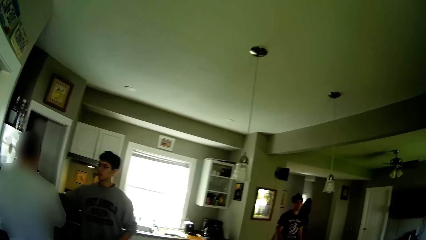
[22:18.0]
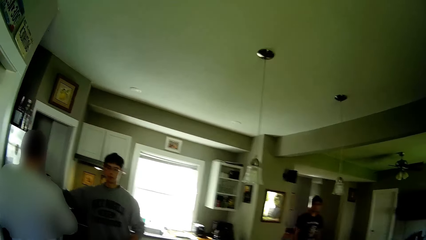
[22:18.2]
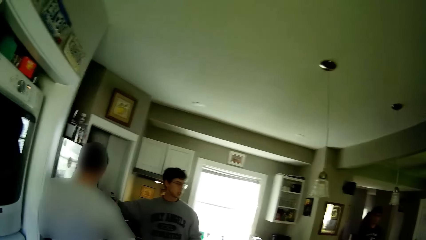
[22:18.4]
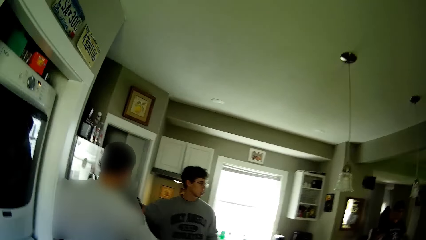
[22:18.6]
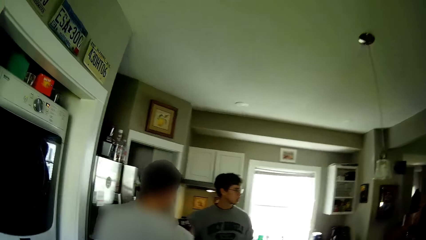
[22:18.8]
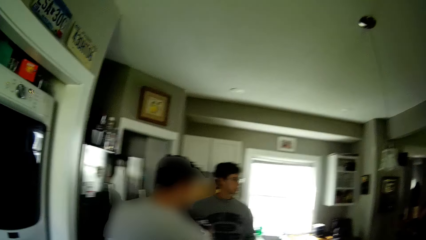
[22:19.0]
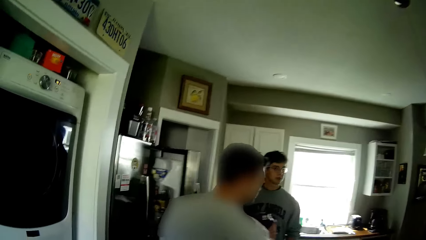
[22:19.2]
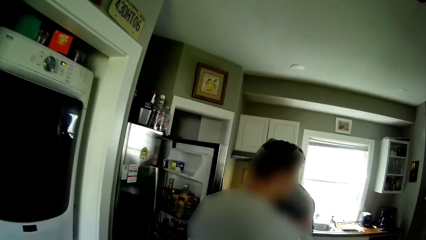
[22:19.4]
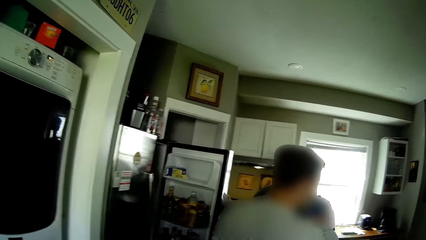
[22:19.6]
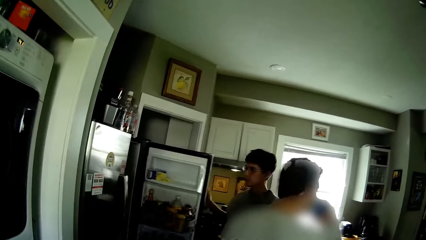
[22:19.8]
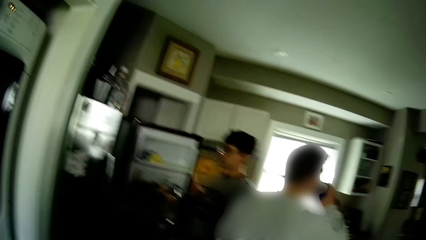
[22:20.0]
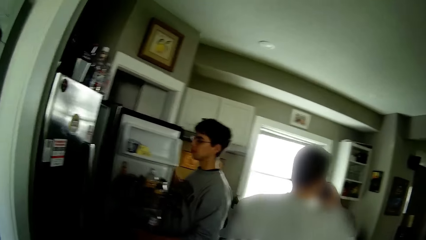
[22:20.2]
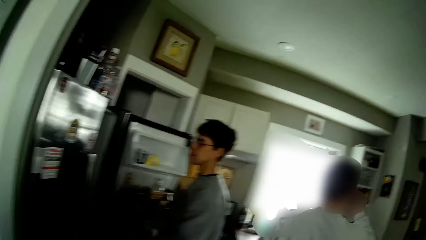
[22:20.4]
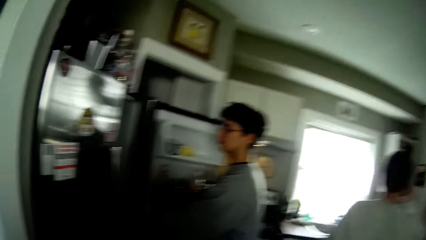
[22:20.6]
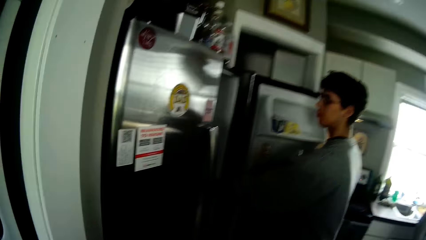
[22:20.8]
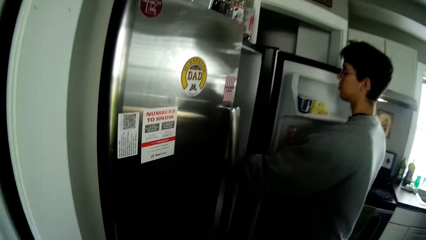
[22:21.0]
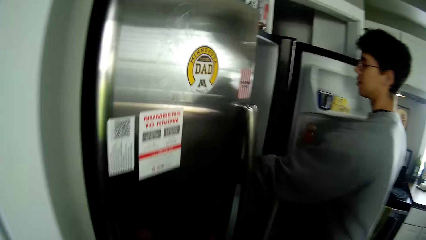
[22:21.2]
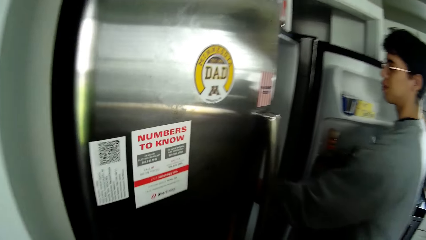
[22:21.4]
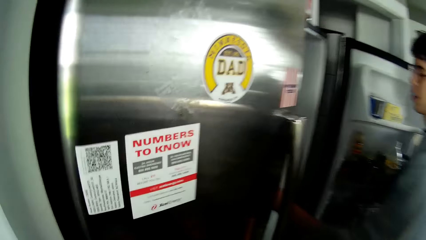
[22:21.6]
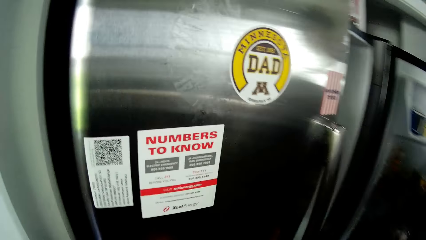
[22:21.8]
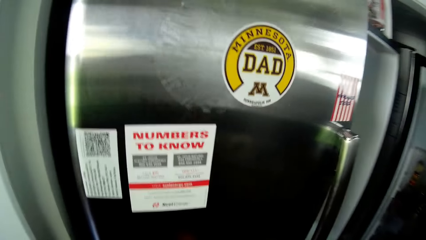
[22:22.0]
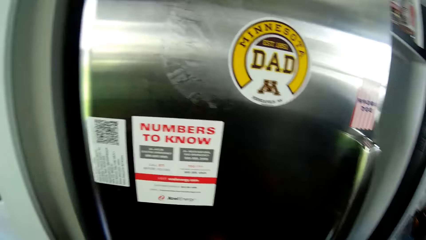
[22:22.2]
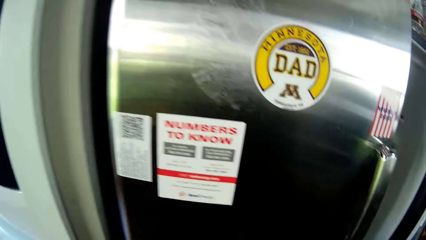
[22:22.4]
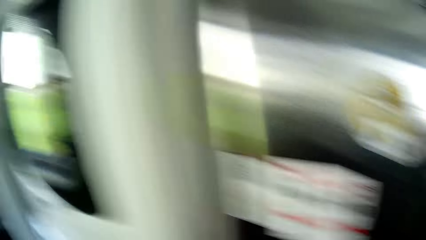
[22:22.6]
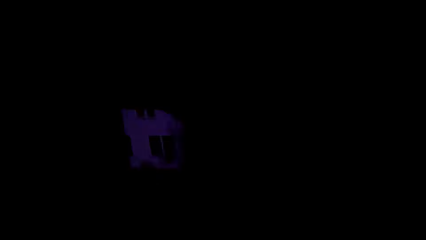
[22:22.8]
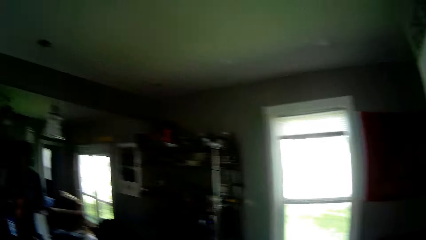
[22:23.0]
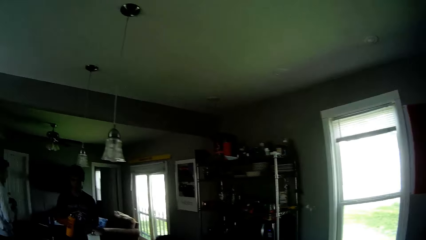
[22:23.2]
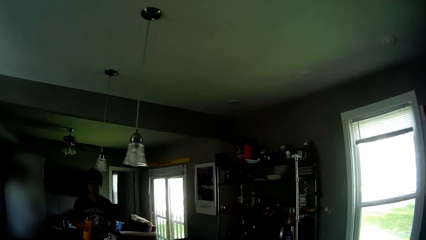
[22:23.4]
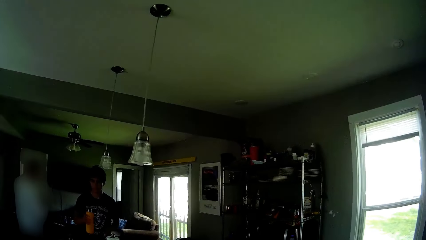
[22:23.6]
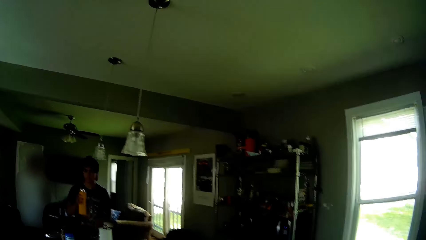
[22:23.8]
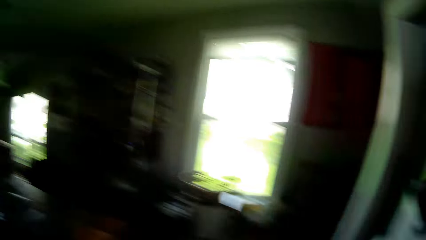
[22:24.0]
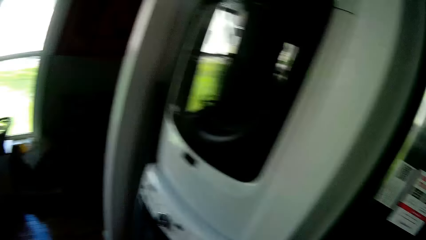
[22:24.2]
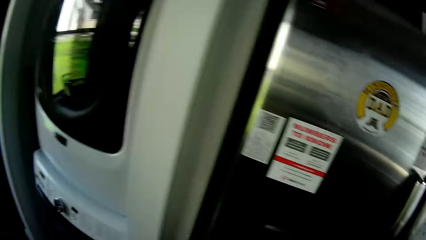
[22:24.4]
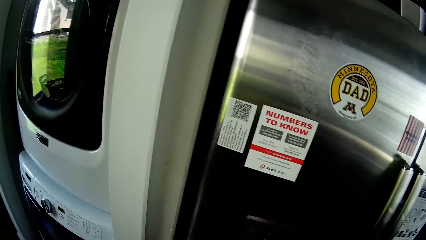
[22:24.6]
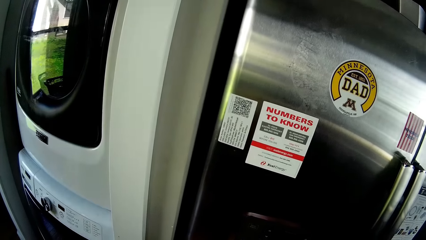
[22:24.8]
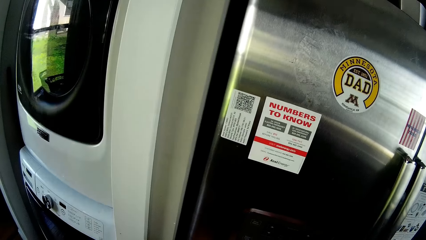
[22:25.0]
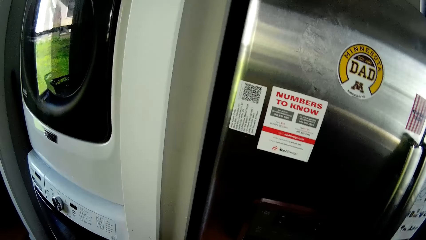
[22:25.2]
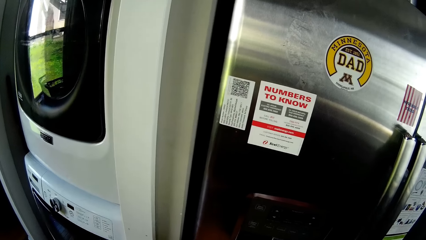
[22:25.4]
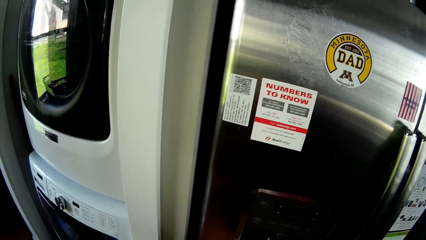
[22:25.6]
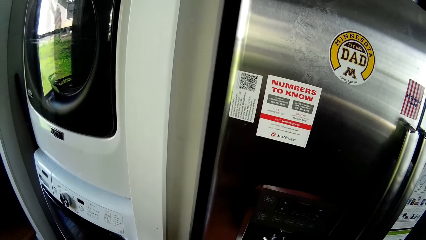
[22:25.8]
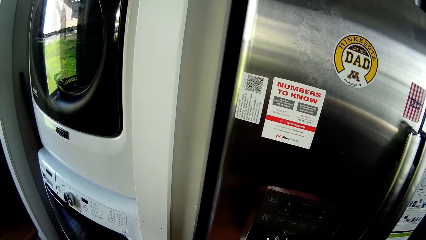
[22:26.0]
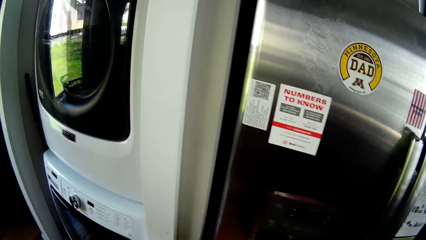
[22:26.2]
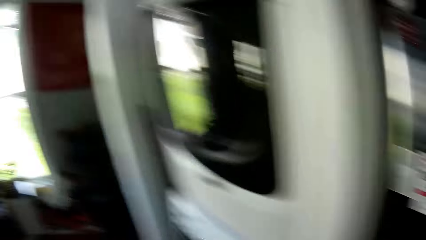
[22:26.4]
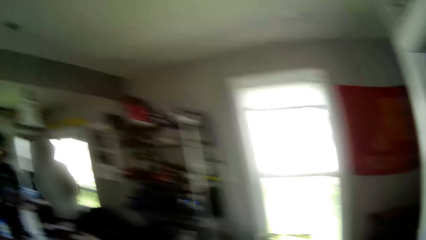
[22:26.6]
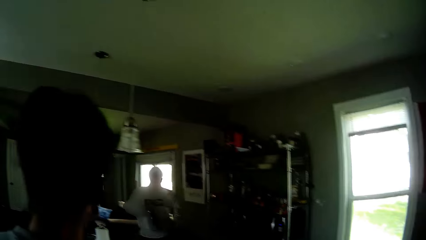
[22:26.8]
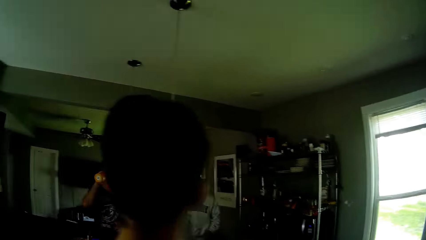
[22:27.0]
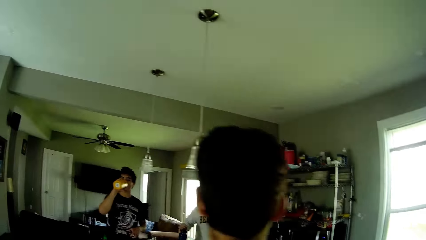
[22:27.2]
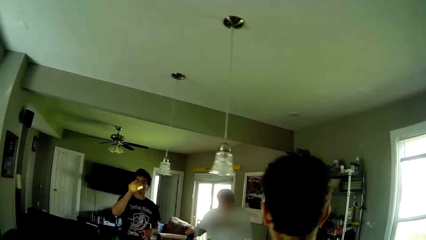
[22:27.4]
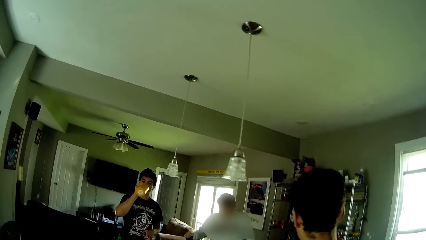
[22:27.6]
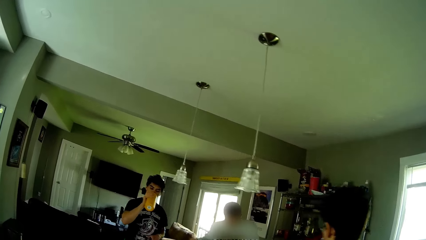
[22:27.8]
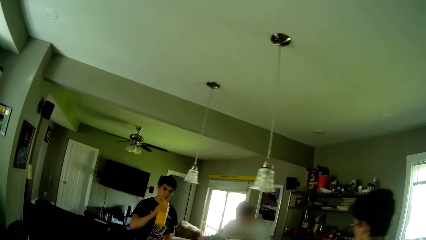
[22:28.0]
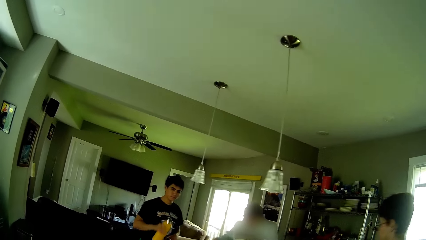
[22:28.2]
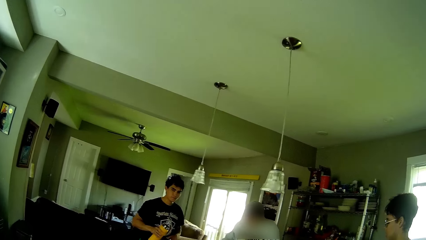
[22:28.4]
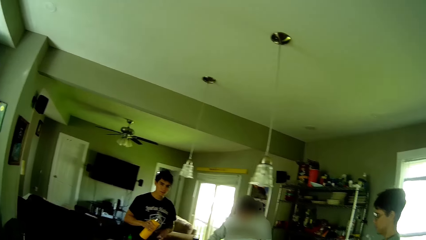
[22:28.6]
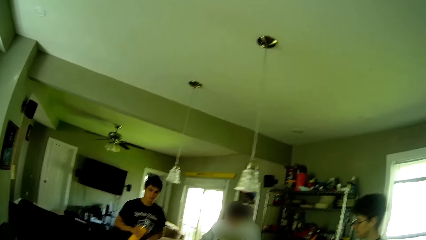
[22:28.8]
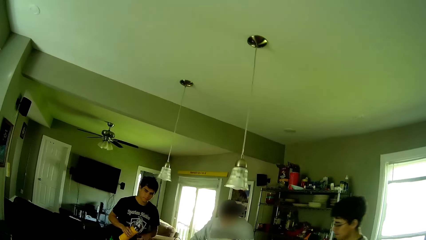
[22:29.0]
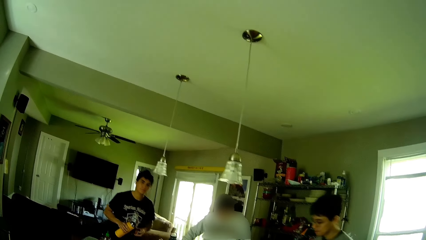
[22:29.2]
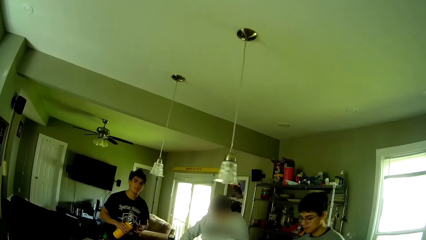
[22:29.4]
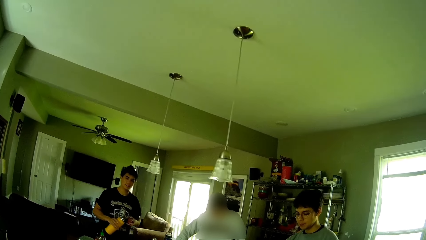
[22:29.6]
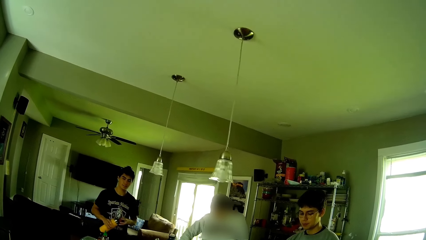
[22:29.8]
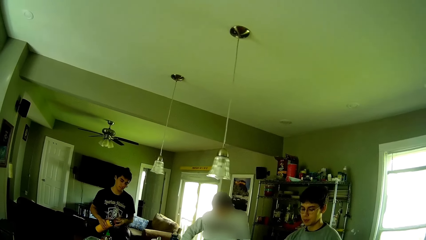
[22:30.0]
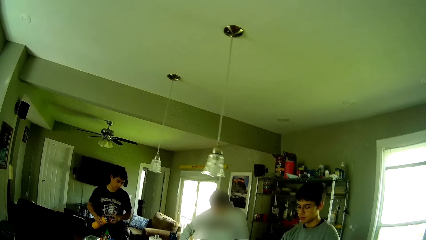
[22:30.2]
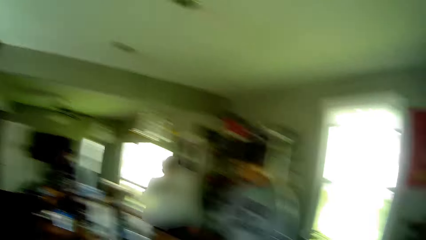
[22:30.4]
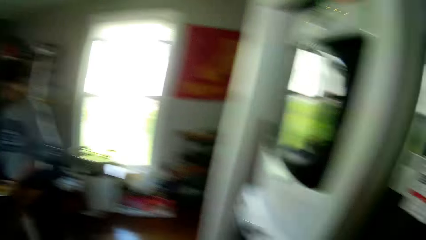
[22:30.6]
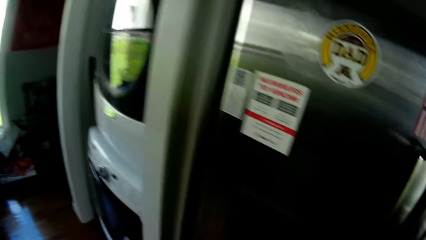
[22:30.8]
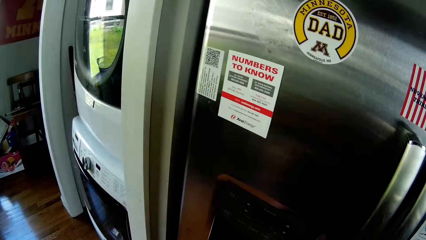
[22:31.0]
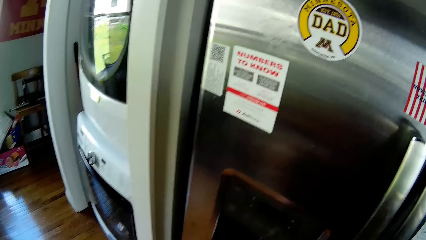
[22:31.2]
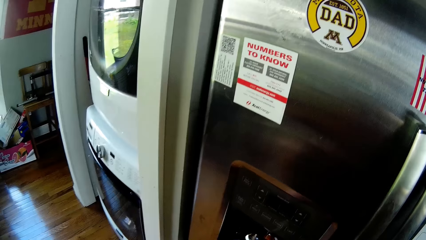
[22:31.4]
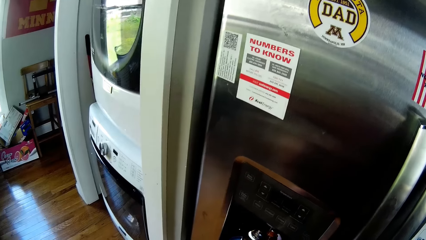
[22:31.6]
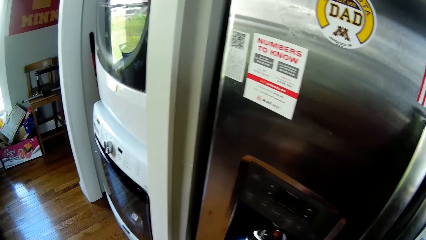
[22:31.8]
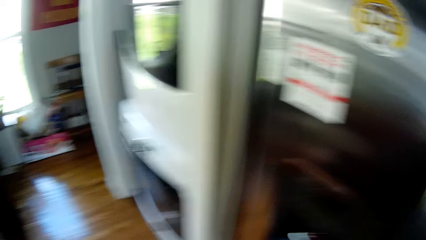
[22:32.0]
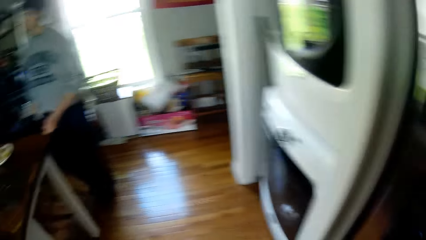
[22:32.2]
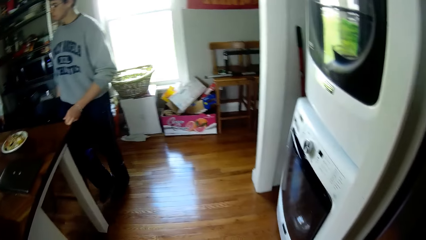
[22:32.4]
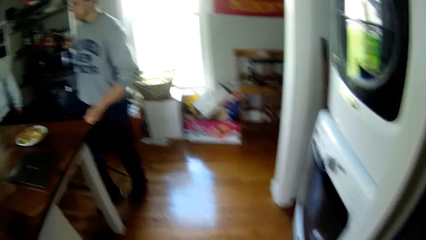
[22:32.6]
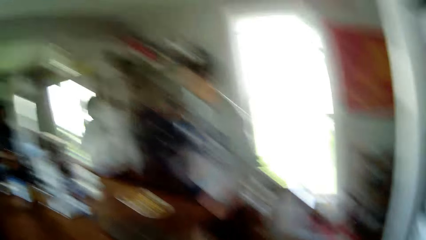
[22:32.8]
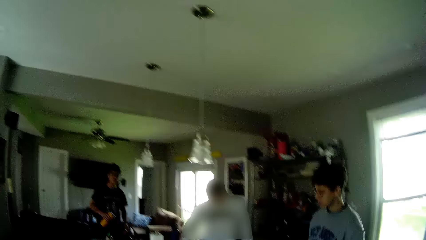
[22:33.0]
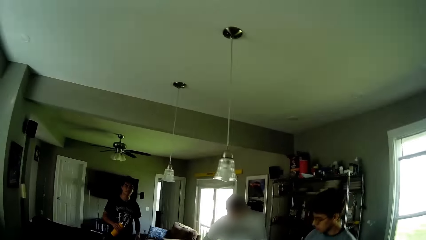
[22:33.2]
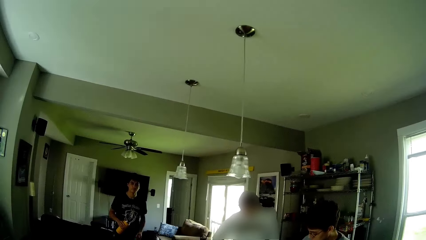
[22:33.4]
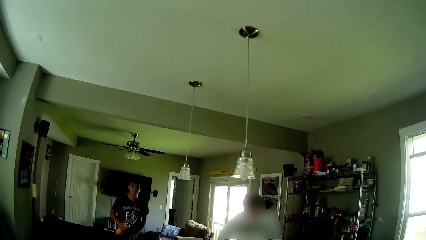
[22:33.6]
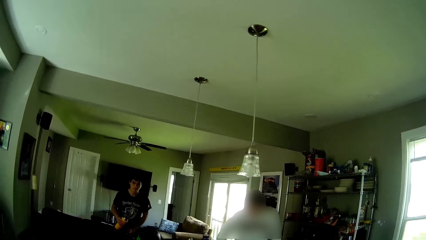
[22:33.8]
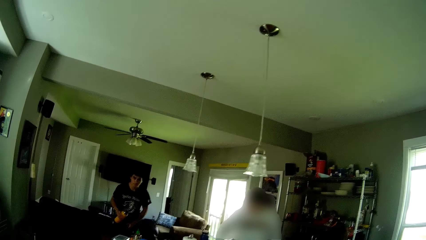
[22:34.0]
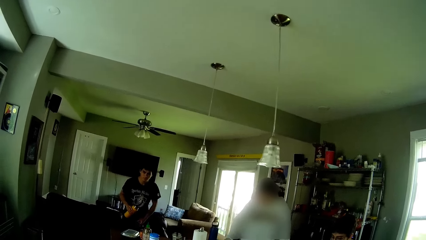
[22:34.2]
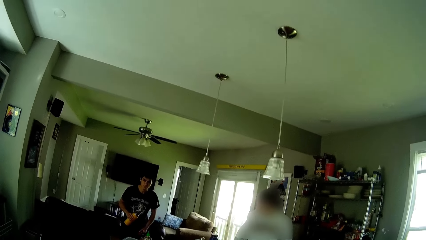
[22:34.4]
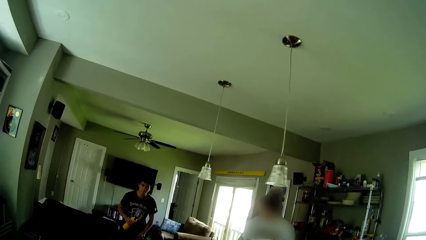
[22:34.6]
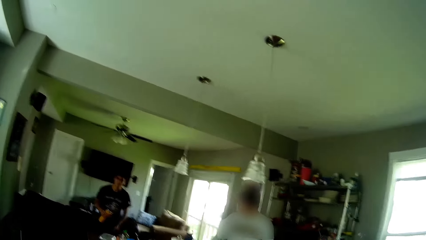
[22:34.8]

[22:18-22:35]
A man opens the refrigerator with his right hand. The camera wearer moves towards the man and another man at the refrigerator. They interact with a third man. The third man drinks from a water flask.
